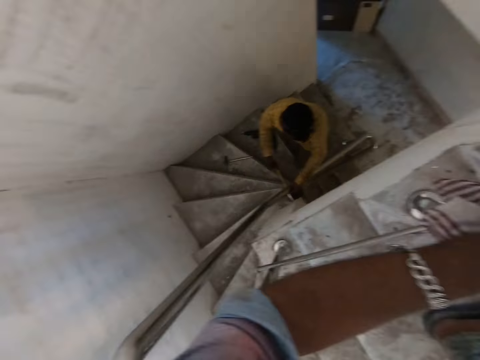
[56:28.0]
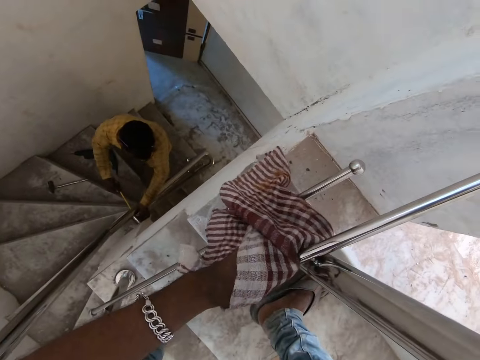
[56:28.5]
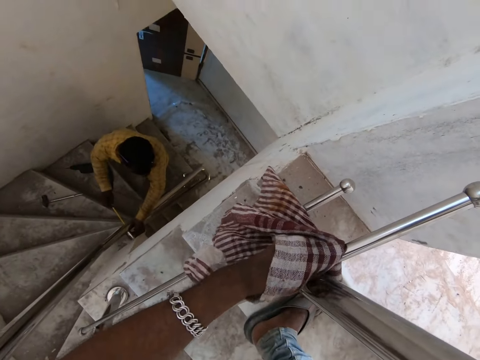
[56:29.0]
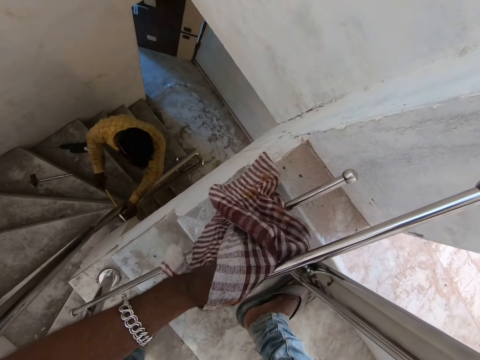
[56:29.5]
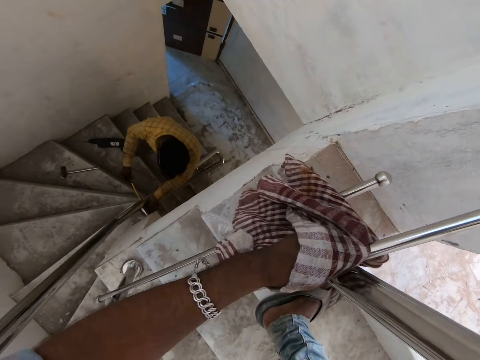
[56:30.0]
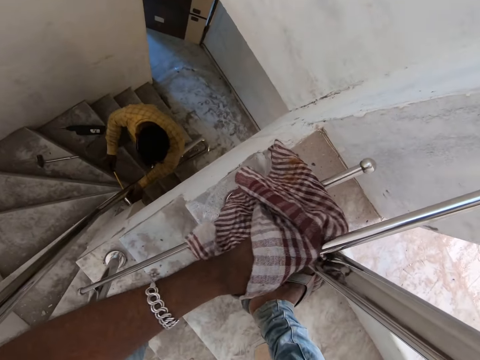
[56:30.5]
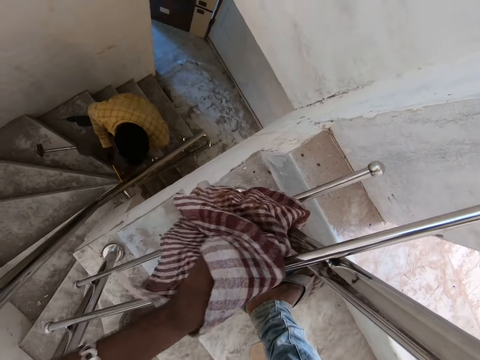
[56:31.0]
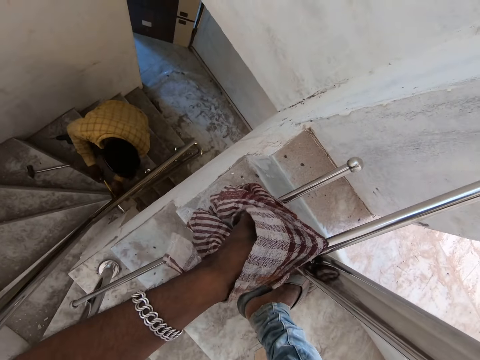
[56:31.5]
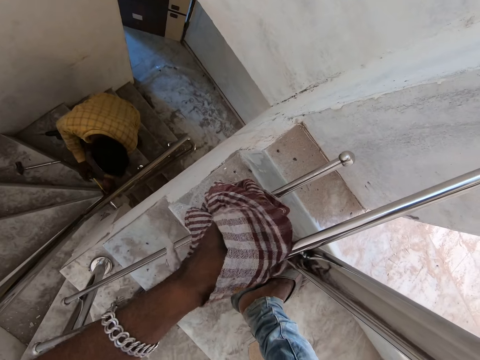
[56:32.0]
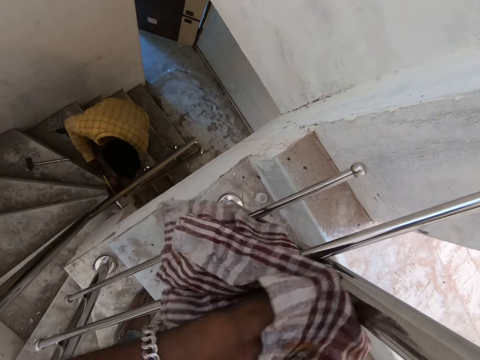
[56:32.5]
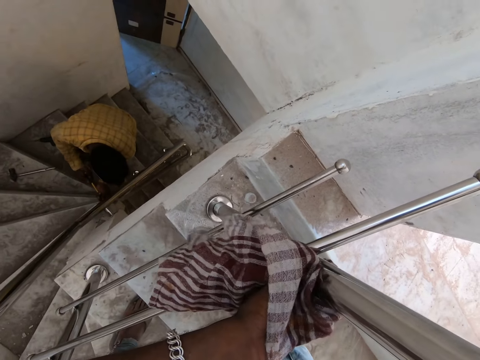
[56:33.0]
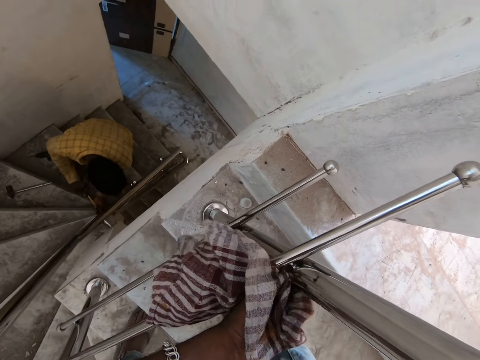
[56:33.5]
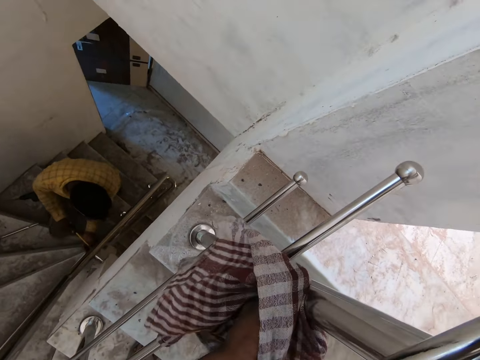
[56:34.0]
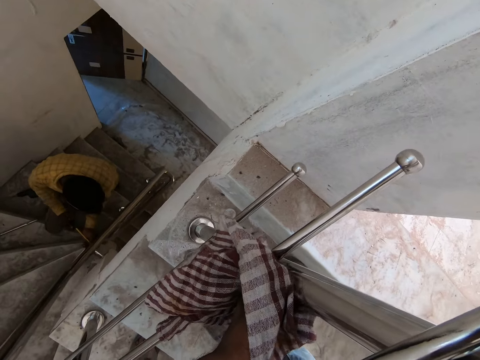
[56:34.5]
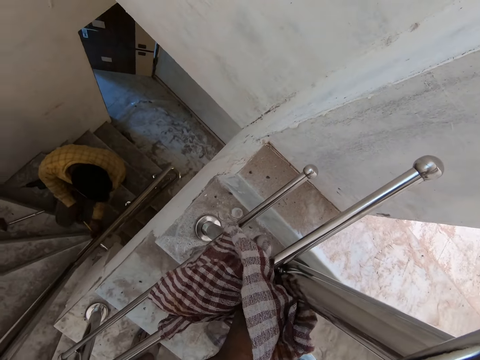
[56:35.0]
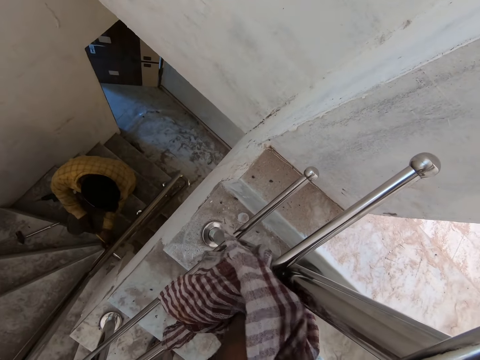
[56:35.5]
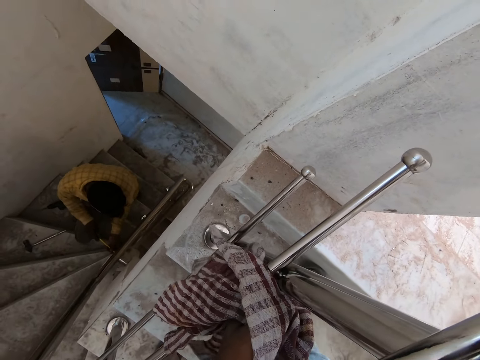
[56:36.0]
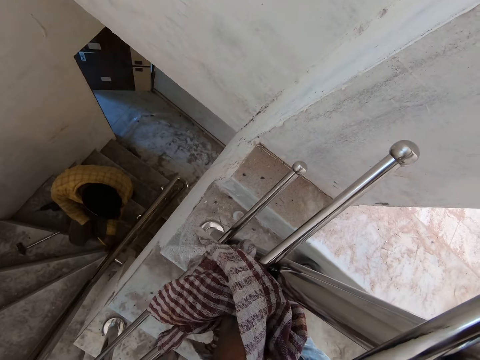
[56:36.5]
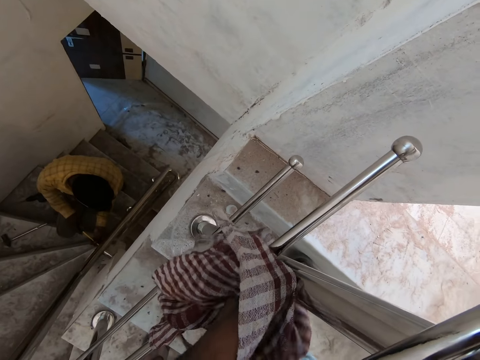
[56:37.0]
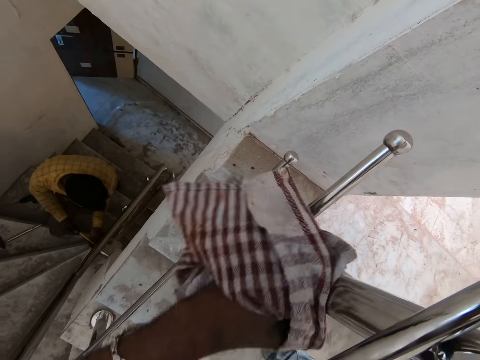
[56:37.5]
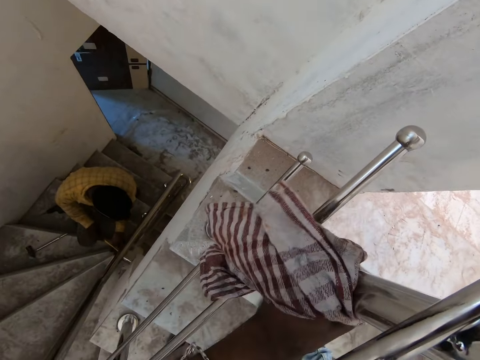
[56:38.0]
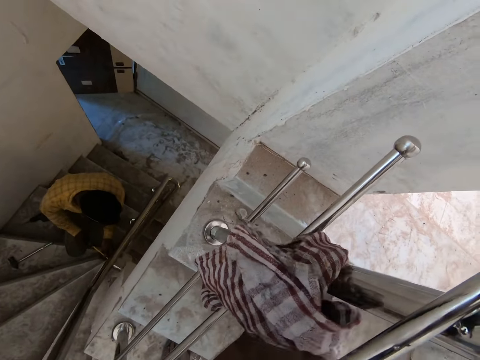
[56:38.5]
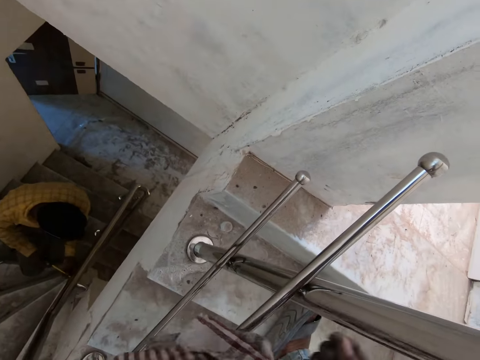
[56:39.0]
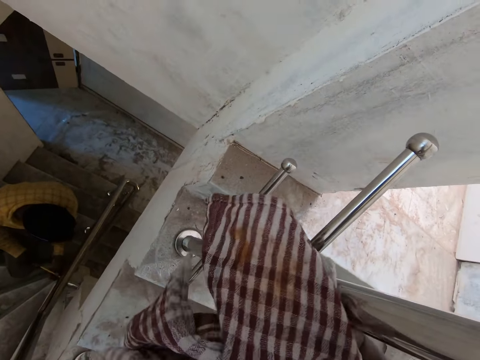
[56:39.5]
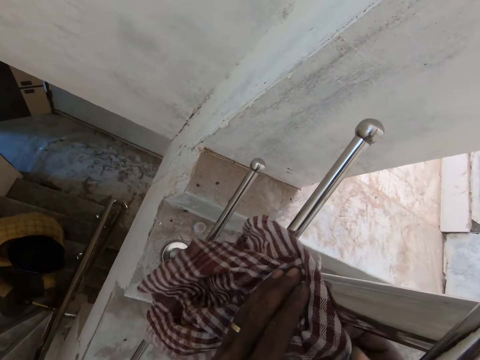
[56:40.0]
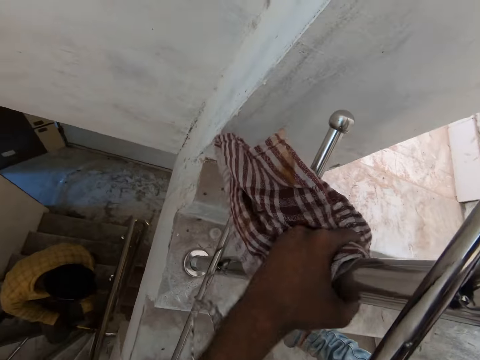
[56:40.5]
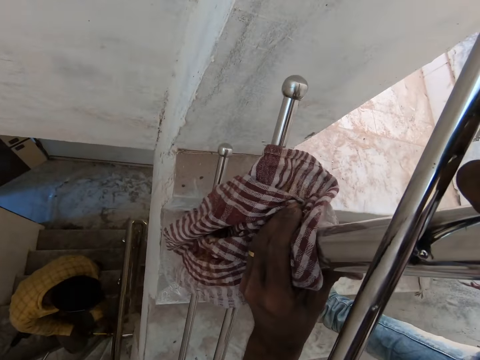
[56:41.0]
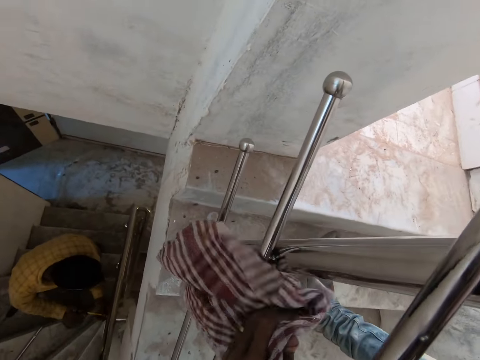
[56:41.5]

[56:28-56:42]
A man fixes a metal. The camera wearer wipes the staircase metal. The man fixes the metal.

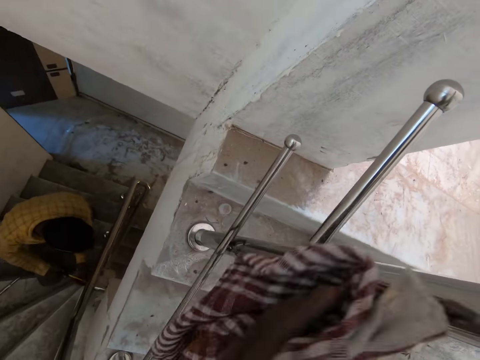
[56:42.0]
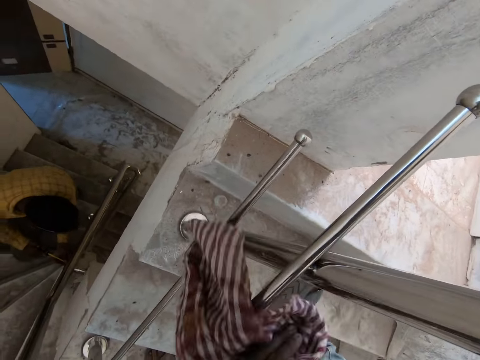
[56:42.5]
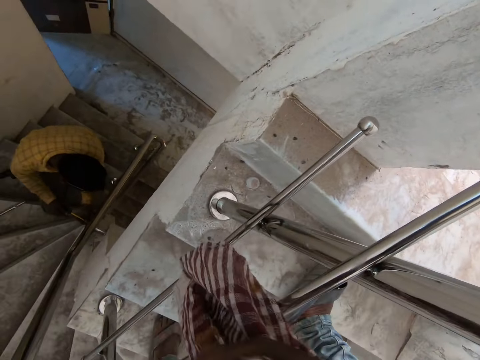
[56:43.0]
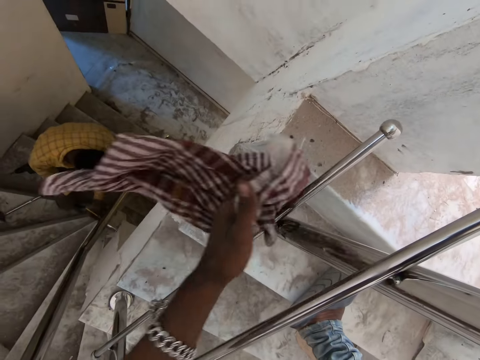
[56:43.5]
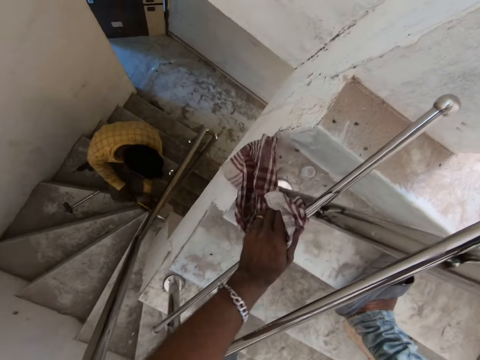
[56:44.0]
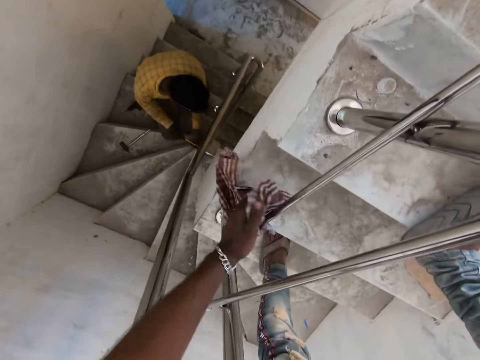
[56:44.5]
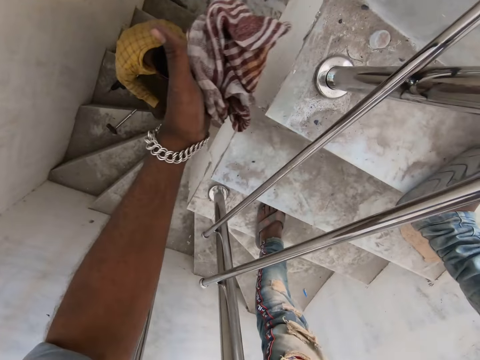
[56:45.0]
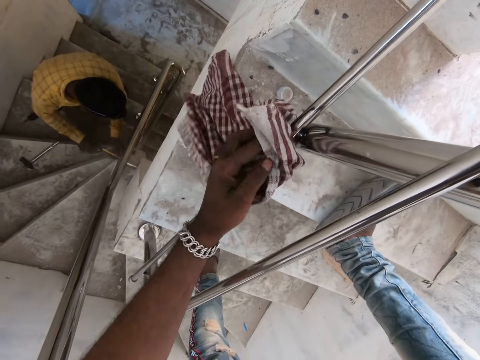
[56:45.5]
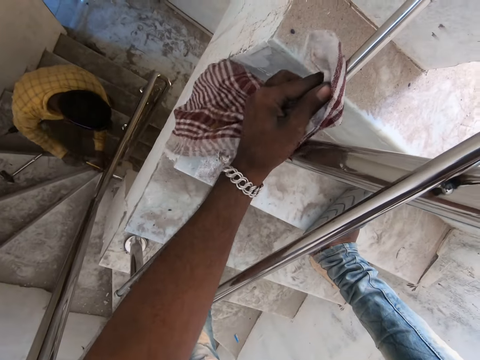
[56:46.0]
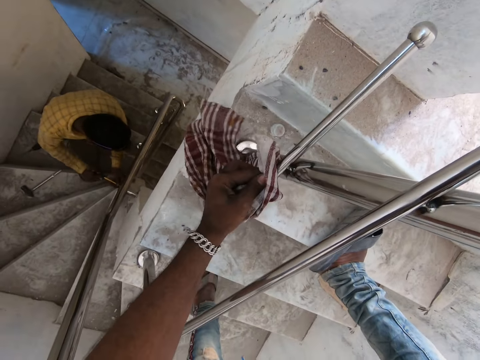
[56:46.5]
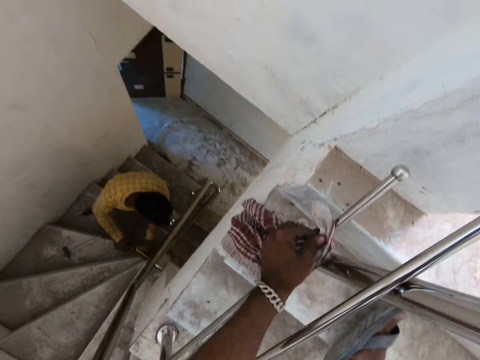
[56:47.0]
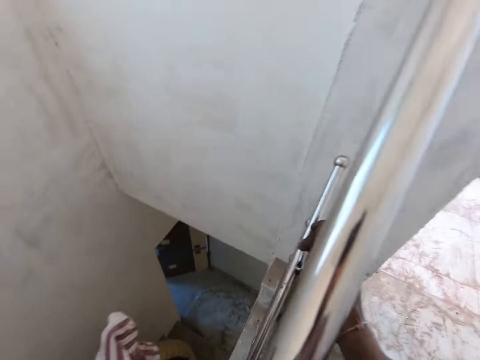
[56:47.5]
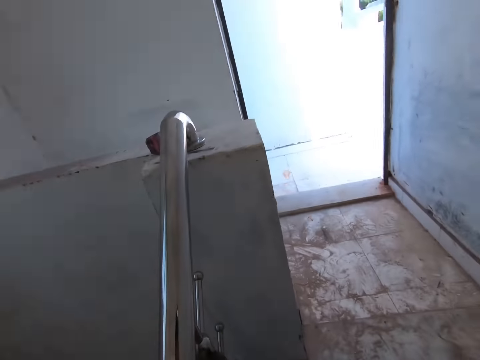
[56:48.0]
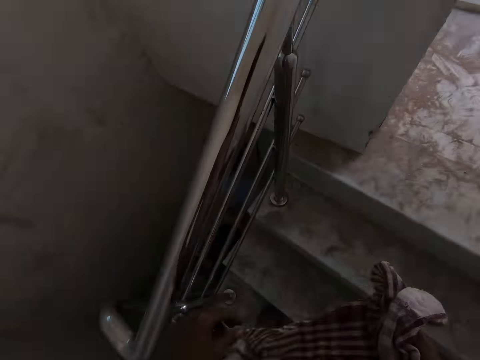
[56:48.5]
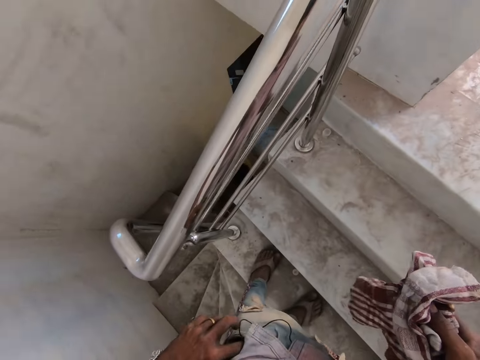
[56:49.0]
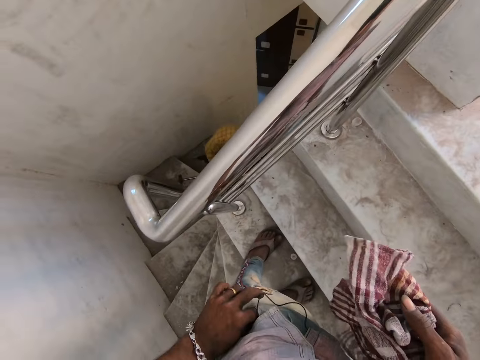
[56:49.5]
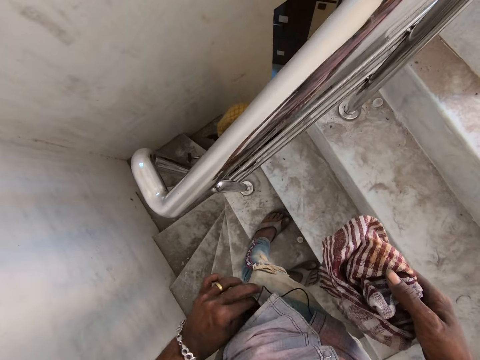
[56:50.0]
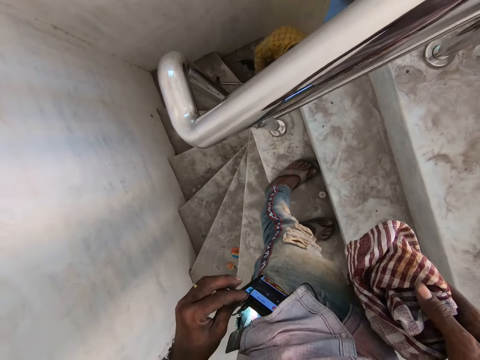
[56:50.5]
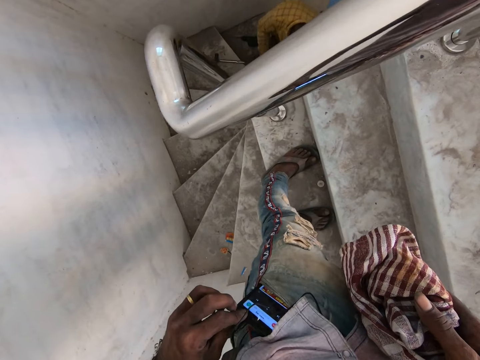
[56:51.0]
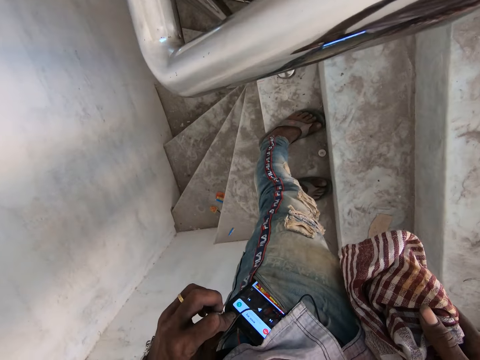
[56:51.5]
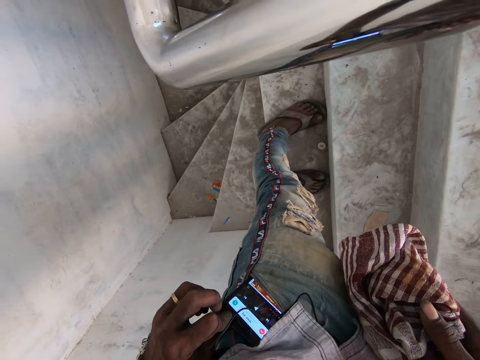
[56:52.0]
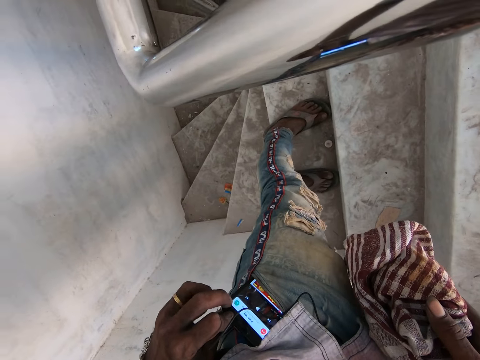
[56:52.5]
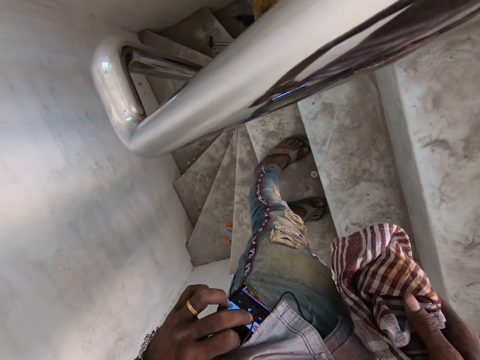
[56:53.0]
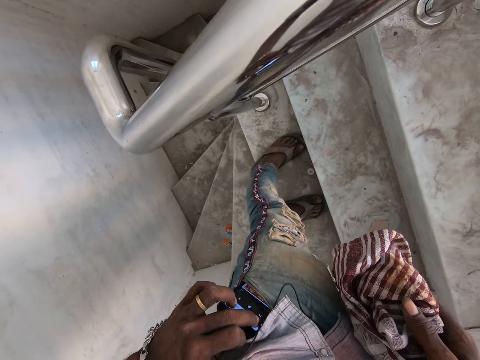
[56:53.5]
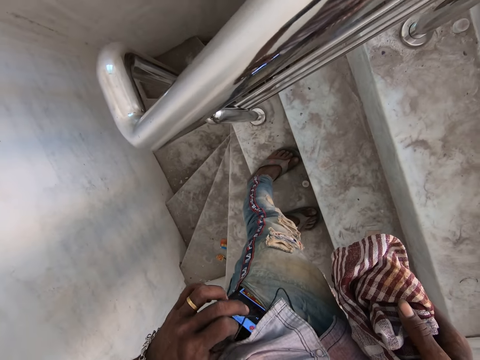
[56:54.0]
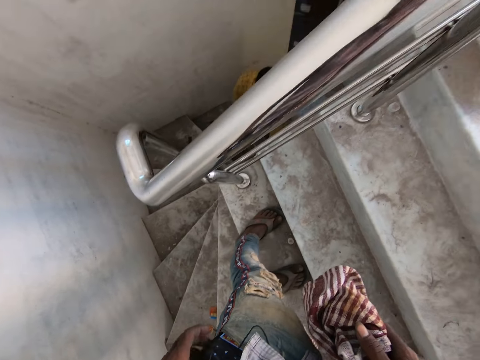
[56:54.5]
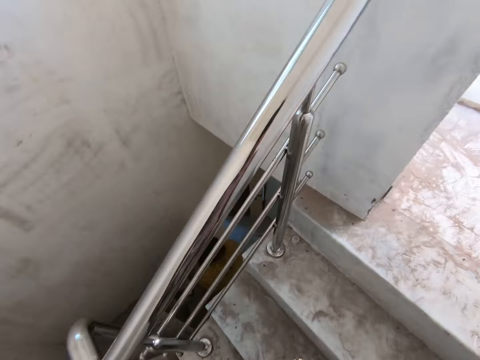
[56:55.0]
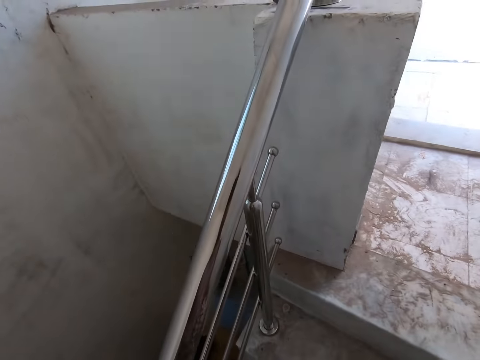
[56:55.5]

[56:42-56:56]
The camera wearer wipes the staircase metal. A man fixes a metal. The camera wearer passes the napkin from his left hand to his right hand. He removes a phone in the pocket of his trouser with his left hand. He touches the phone. He operates the phone with his left hand.
